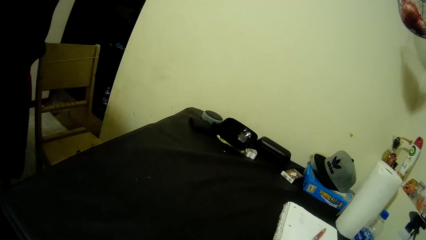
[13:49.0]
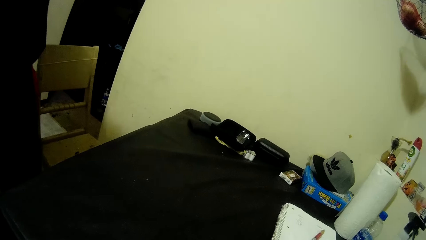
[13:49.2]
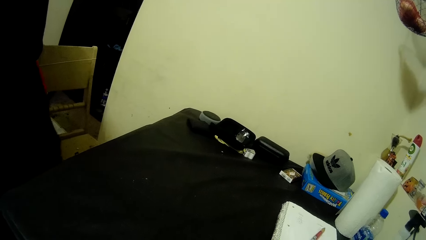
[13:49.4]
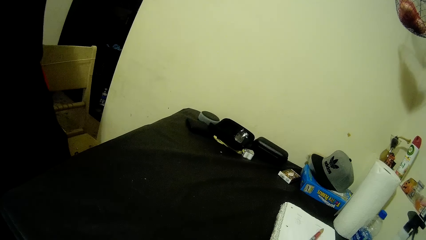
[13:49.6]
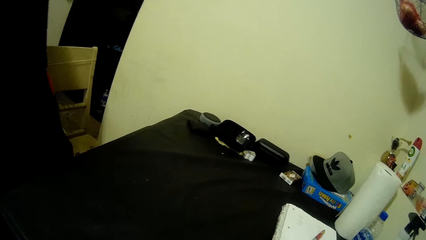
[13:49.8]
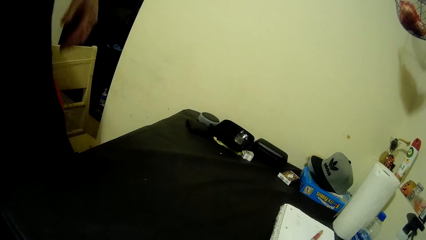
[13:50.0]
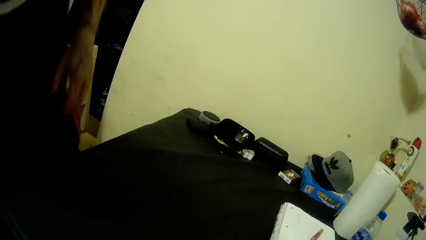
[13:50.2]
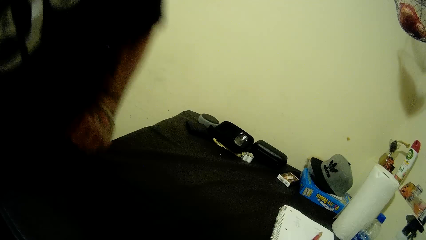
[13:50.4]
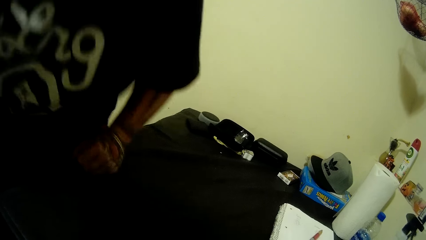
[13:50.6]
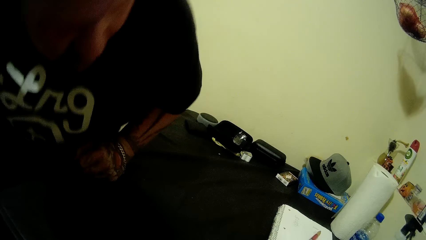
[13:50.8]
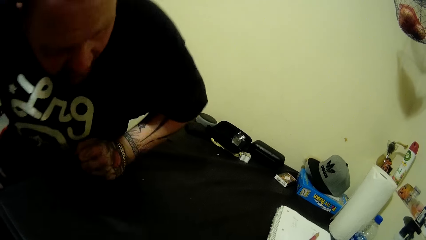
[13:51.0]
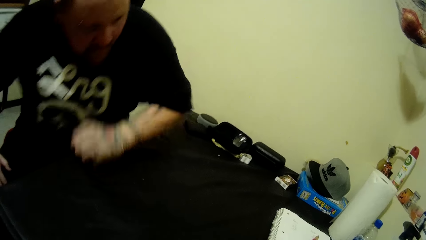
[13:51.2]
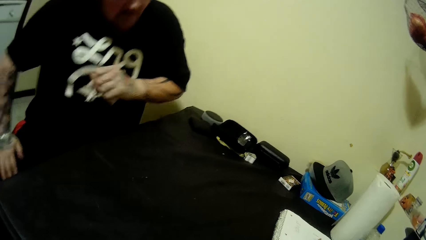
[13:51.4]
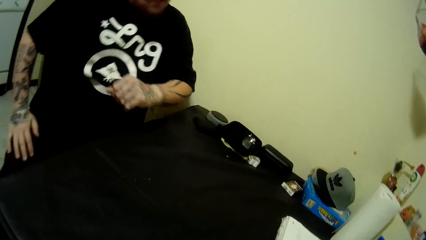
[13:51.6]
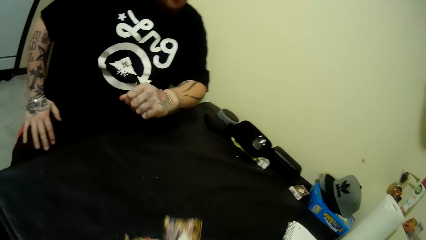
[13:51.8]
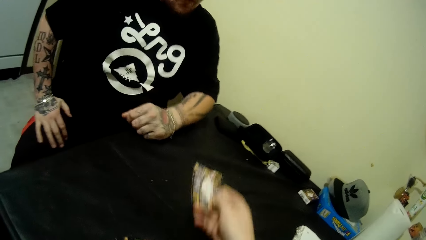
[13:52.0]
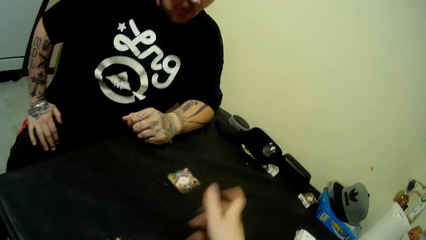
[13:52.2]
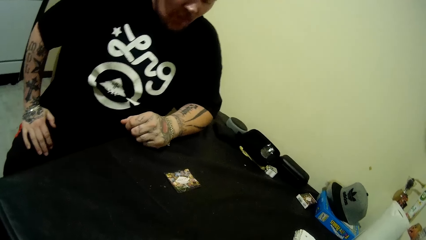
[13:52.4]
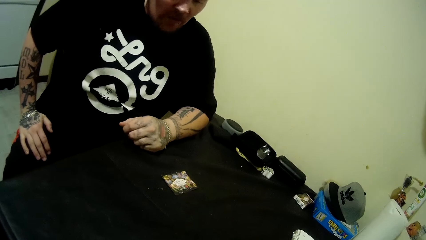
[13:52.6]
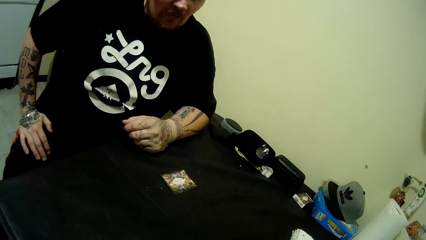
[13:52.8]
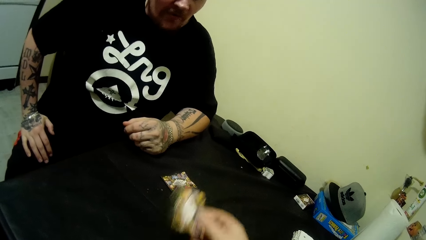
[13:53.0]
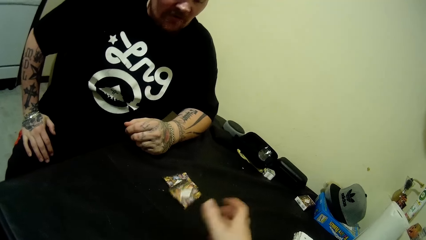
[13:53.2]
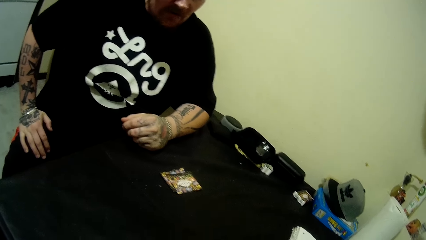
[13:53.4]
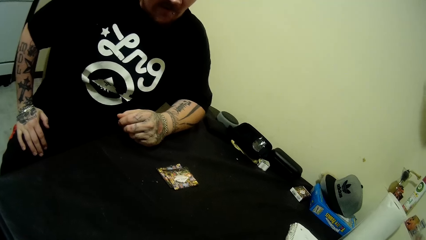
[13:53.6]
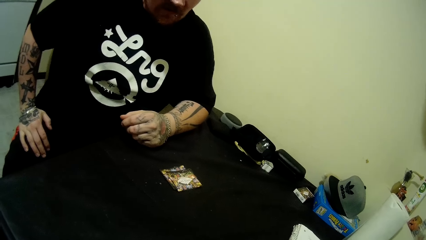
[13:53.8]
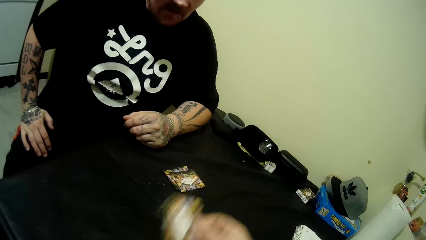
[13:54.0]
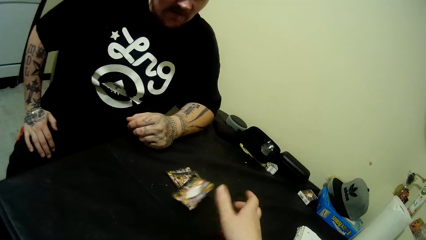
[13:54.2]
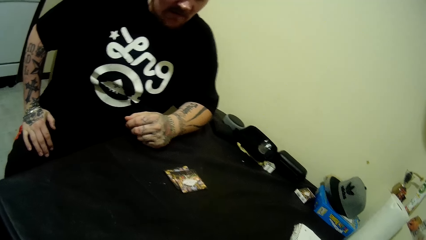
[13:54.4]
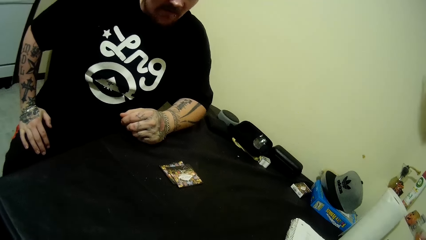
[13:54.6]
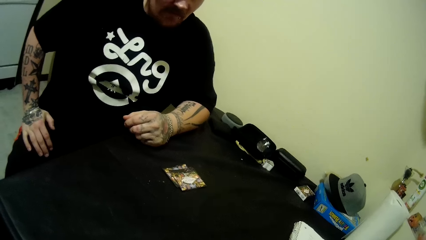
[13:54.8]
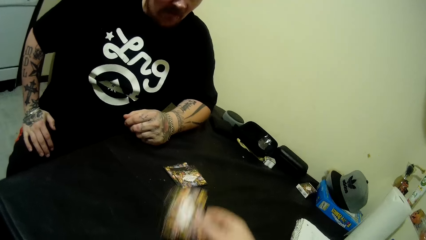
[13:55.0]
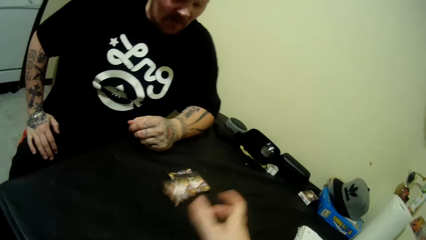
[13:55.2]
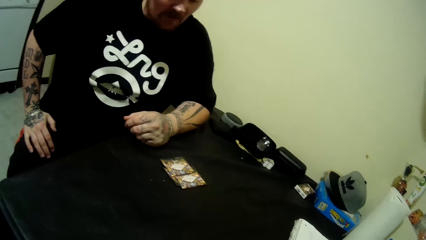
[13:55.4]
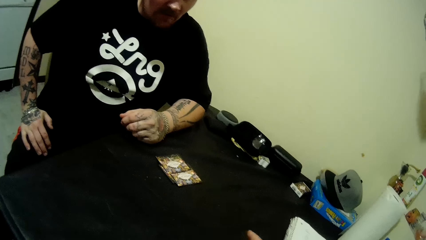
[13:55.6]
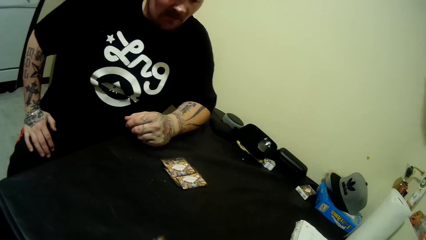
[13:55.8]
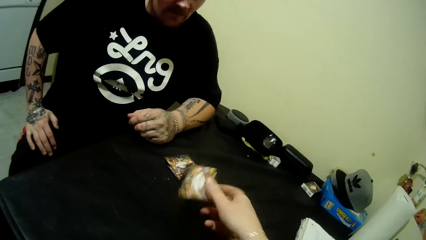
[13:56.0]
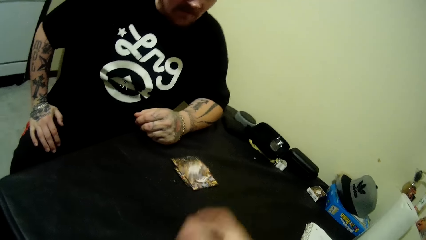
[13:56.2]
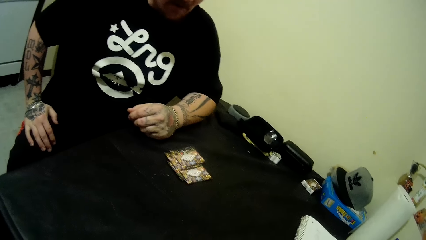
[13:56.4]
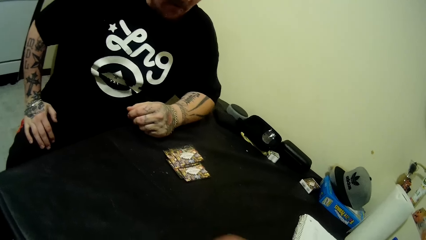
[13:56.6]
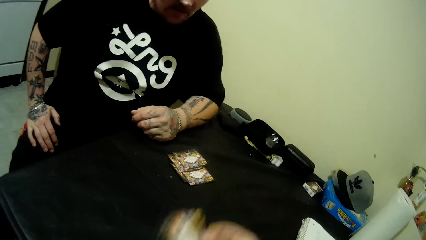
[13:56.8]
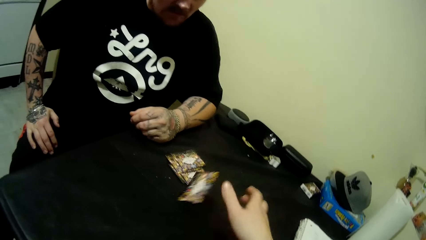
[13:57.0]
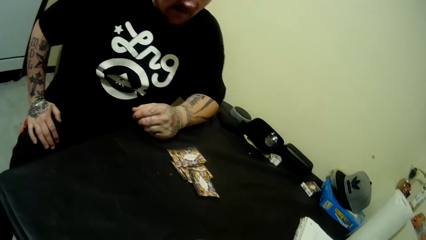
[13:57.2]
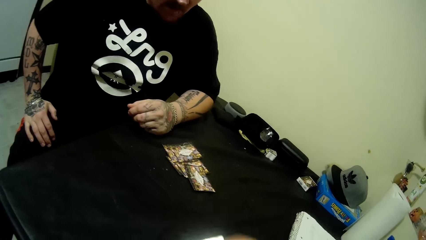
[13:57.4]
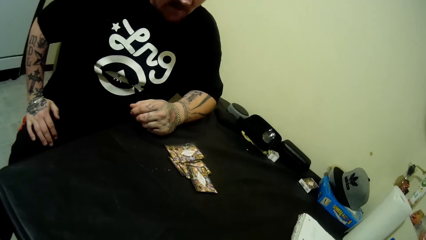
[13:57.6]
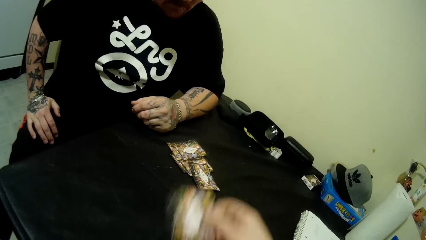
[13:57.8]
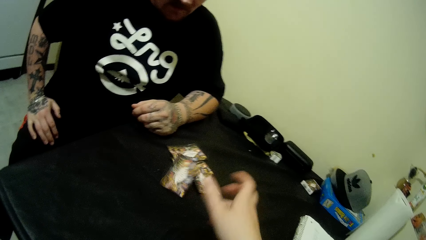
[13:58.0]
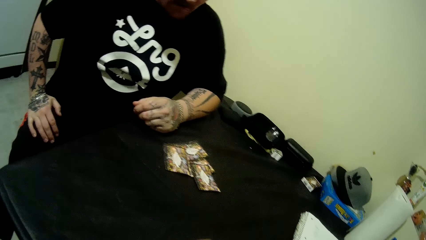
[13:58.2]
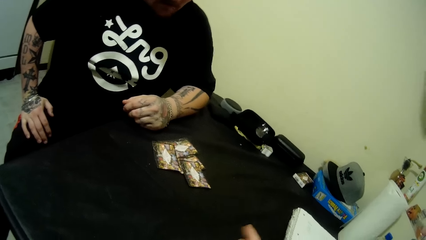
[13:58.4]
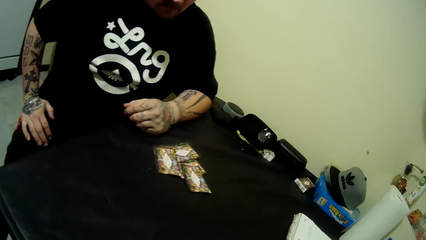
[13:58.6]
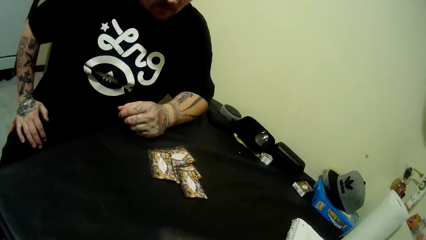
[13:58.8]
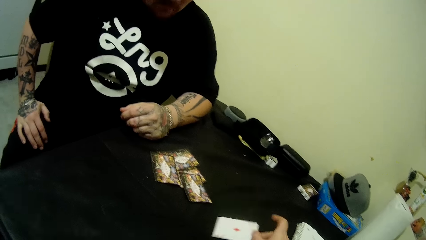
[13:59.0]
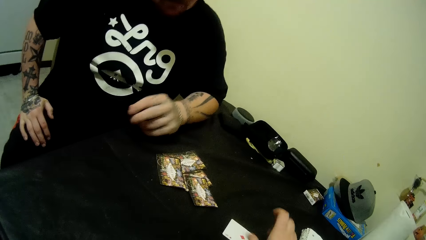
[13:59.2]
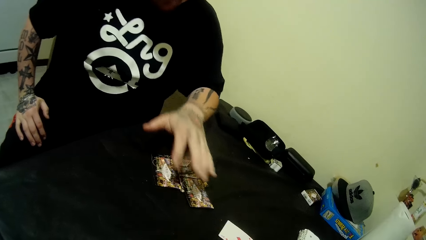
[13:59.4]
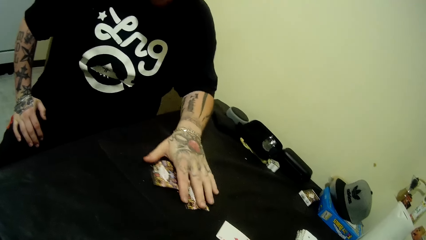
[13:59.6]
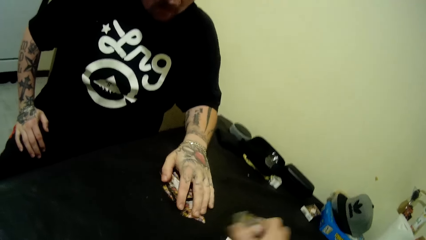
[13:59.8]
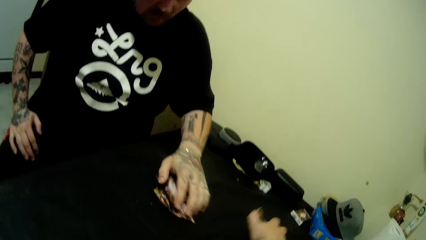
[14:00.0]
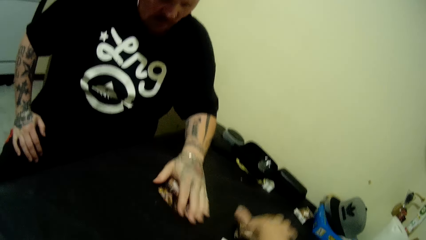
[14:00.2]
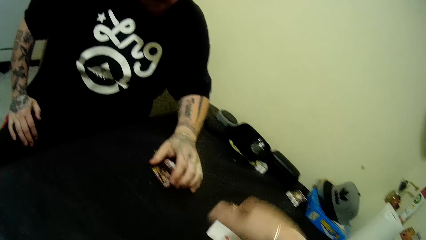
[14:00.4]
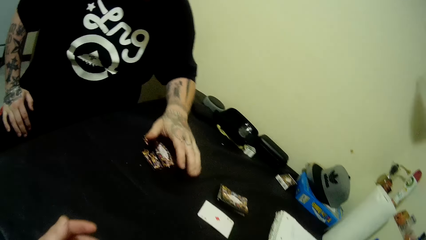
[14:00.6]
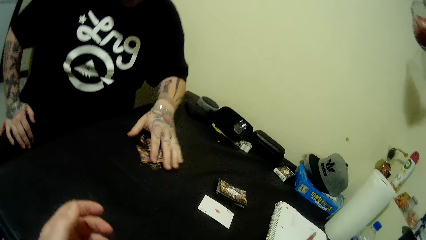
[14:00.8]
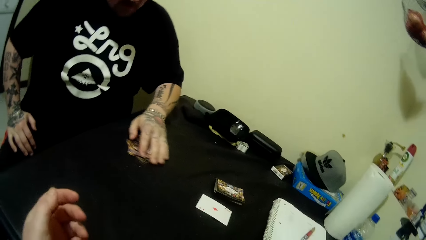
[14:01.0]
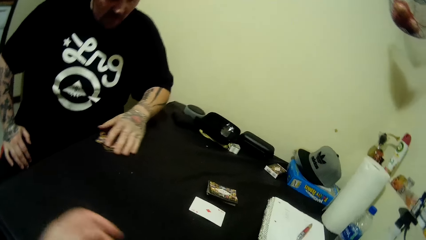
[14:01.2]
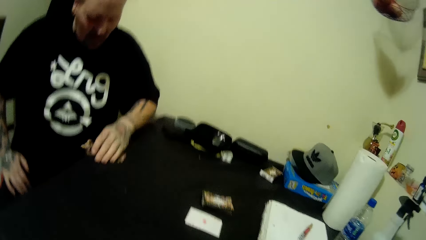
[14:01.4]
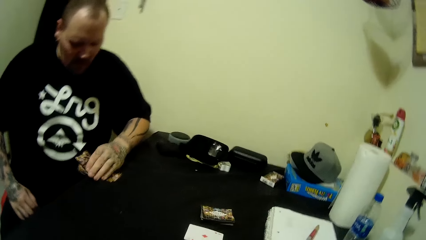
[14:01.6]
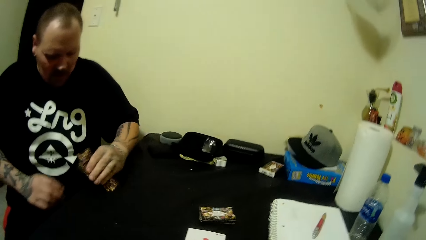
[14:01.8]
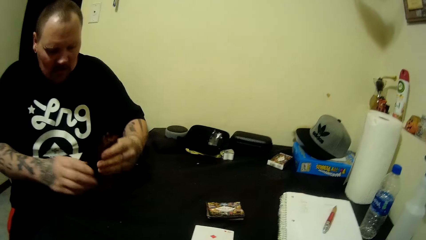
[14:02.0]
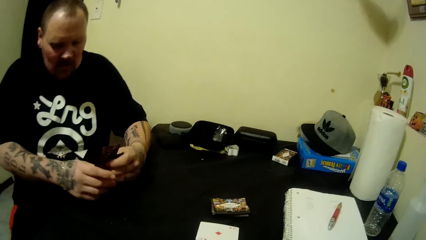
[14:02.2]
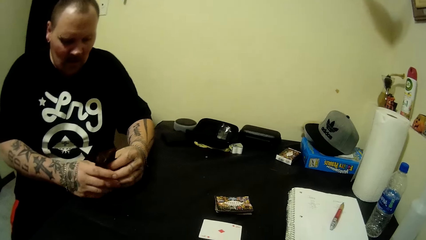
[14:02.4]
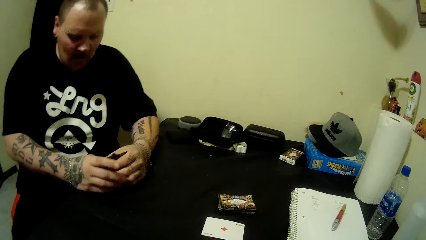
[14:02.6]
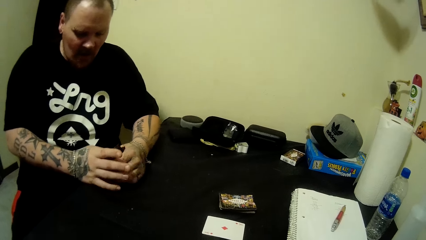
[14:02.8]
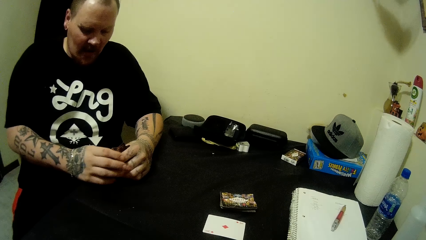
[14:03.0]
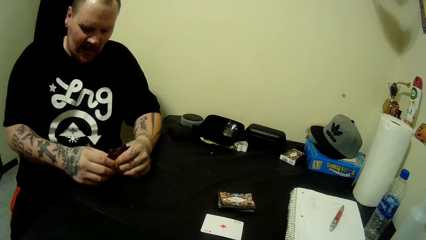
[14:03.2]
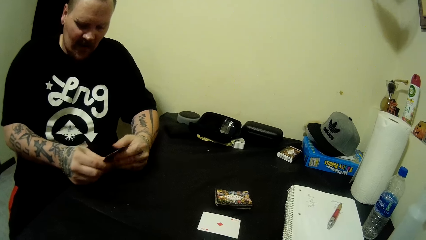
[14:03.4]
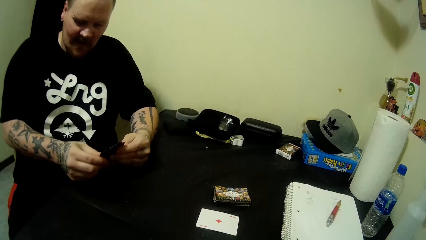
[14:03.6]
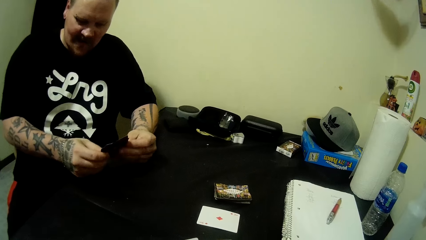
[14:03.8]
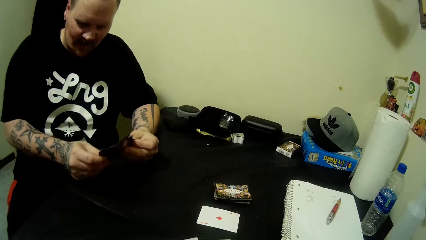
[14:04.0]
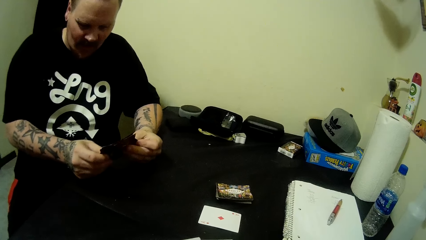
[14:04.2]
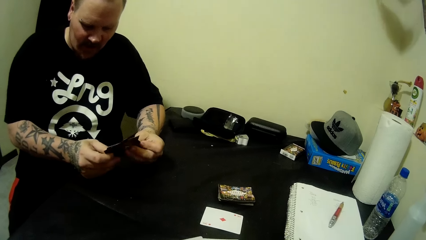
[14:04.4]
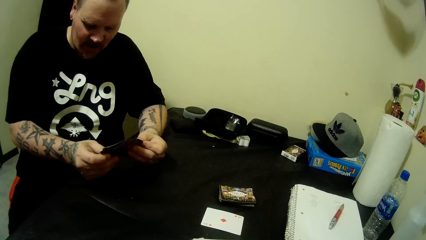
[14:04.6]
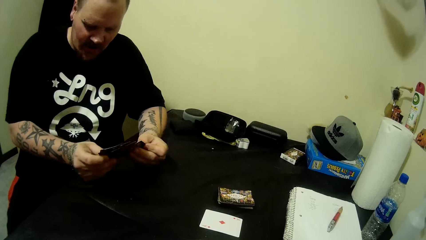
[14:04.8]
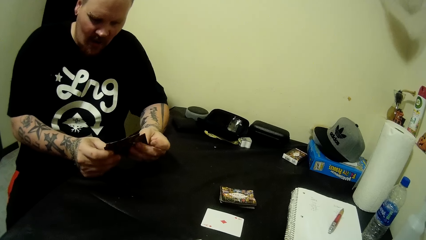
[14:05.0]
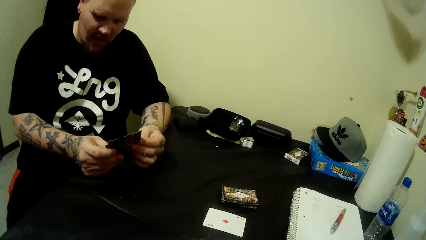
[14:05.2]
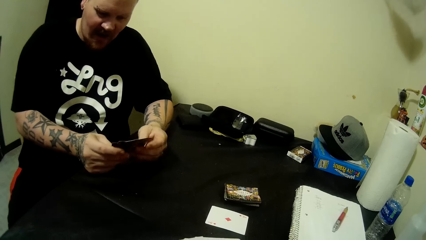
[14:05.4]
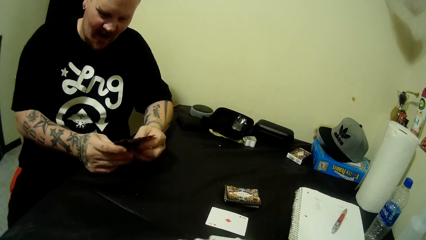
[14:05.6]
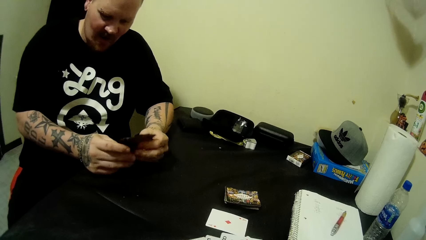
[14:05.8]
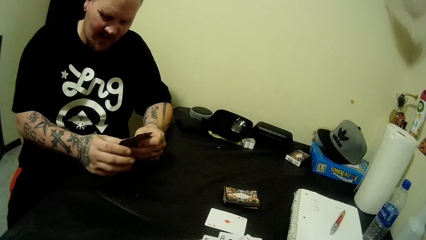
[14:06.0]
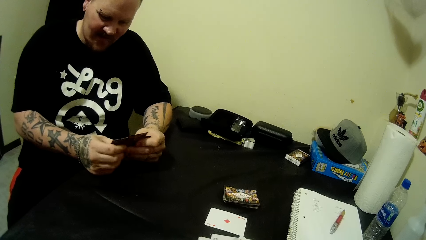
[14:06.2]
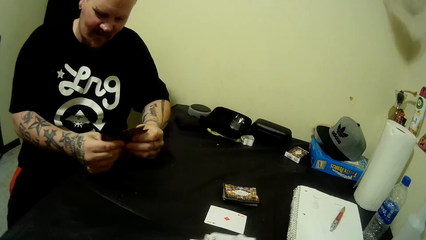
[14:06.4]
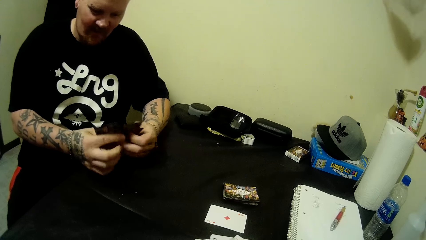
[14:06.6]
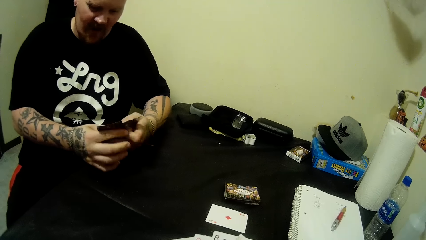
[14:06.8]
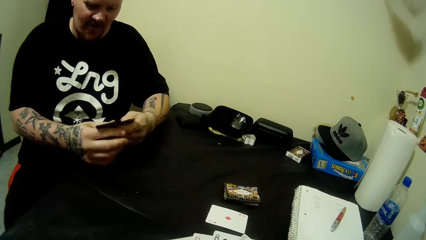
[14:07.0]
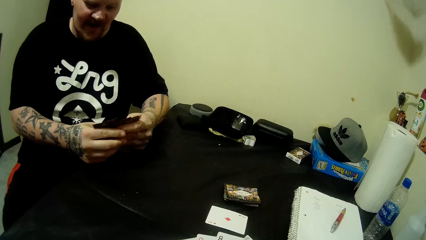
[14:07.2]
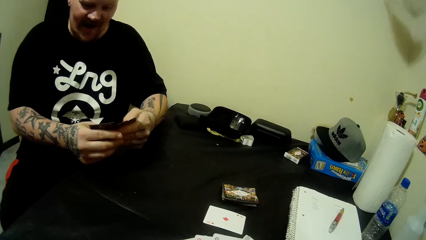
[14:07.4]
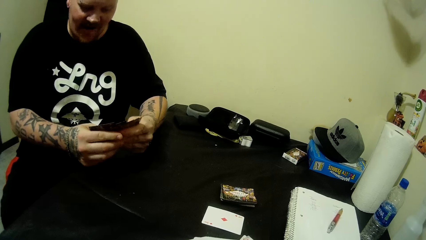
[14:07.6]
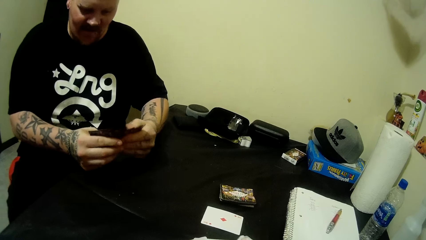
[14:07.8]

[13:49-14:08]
A man sits on a chair in the room. The camera wearer throws some cards to the man with her right hand. She puts cards on the table. The man packs the cards on the table with his left hand, holds the stack of cards in both hands, arranges playing cards and spreads the cards in both hands.
